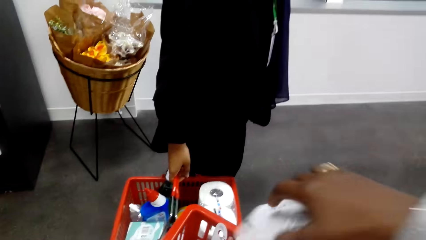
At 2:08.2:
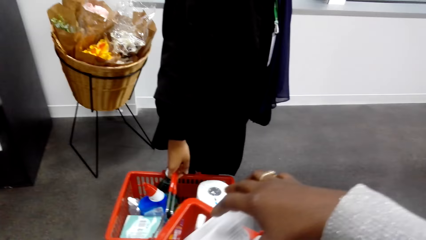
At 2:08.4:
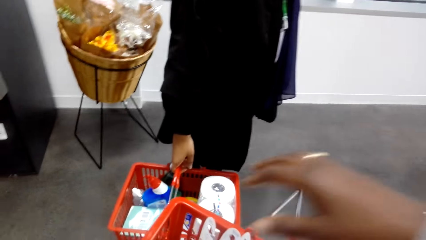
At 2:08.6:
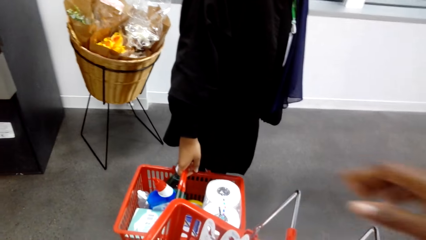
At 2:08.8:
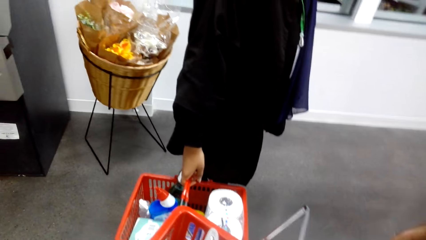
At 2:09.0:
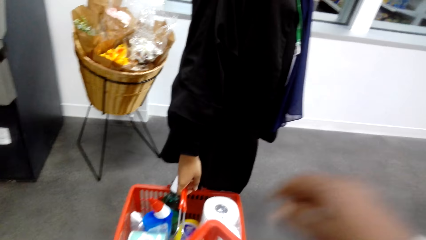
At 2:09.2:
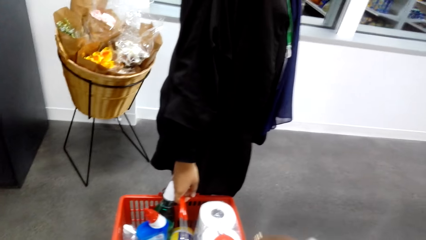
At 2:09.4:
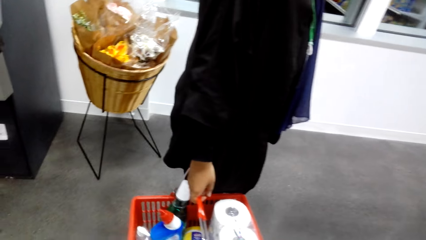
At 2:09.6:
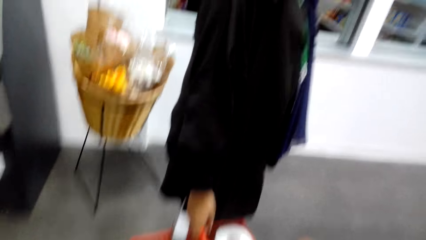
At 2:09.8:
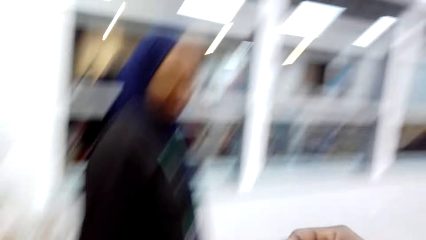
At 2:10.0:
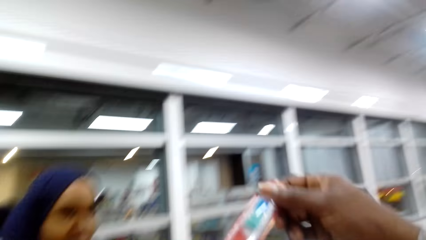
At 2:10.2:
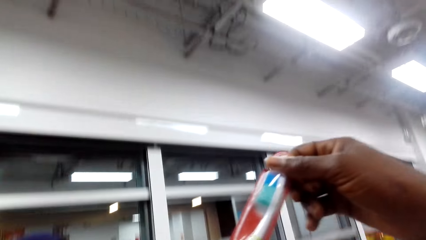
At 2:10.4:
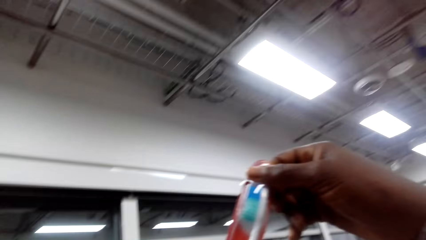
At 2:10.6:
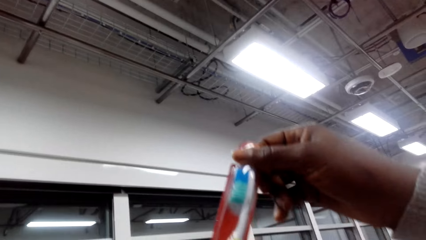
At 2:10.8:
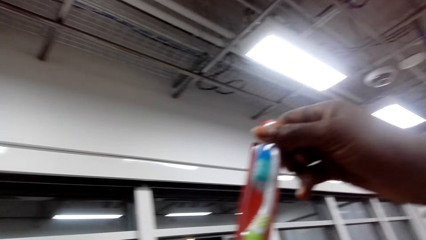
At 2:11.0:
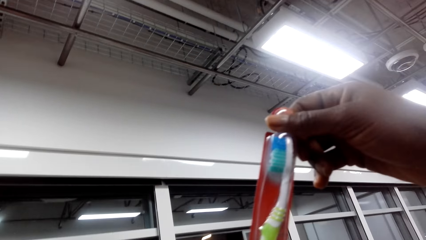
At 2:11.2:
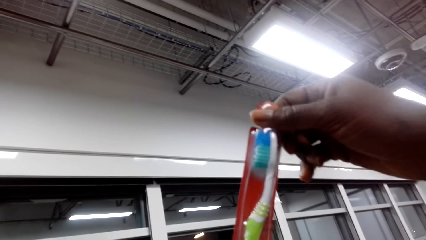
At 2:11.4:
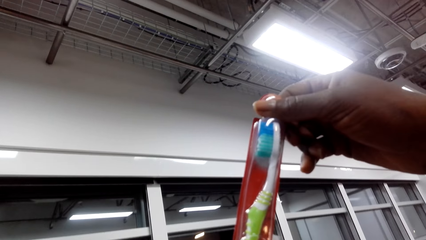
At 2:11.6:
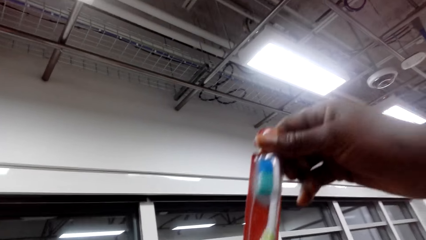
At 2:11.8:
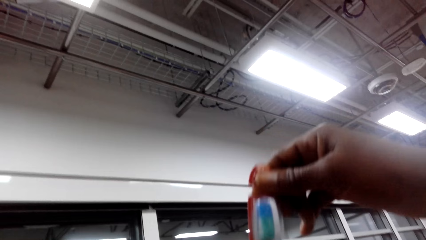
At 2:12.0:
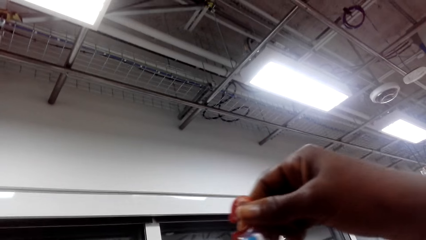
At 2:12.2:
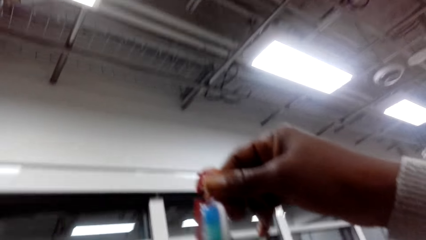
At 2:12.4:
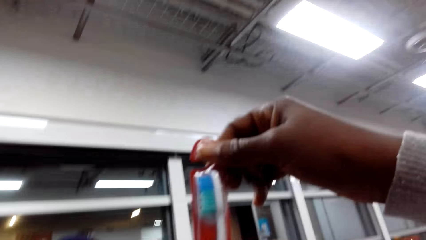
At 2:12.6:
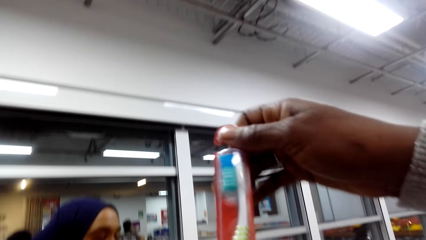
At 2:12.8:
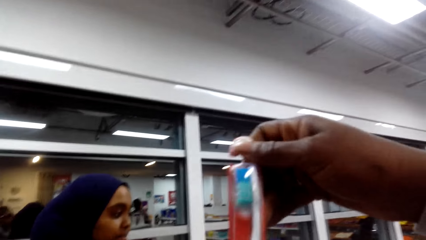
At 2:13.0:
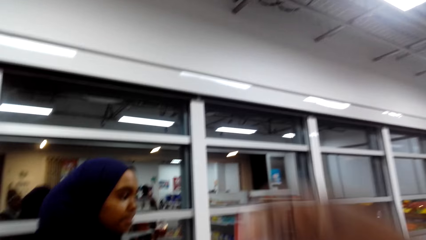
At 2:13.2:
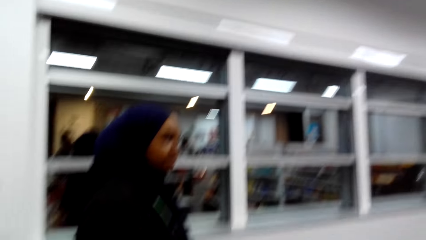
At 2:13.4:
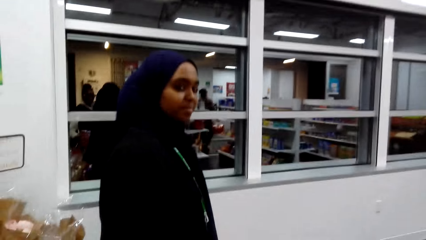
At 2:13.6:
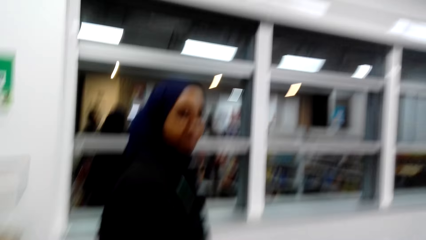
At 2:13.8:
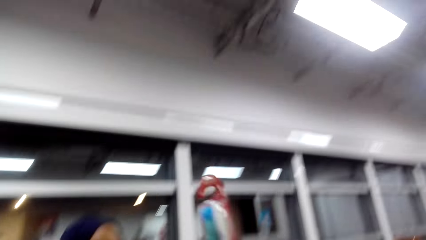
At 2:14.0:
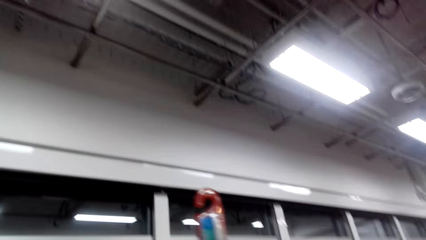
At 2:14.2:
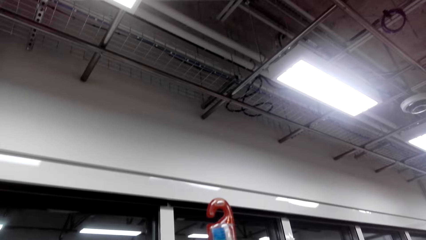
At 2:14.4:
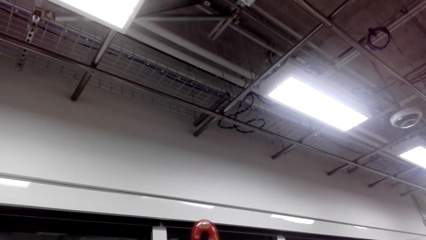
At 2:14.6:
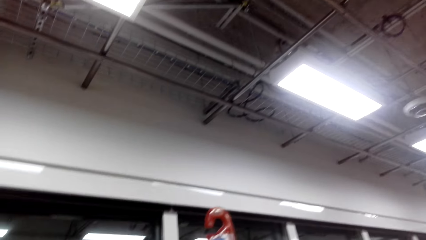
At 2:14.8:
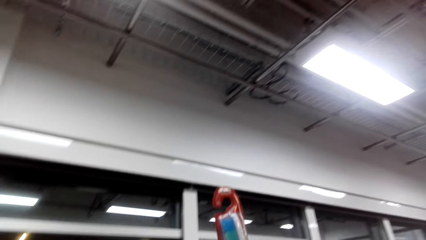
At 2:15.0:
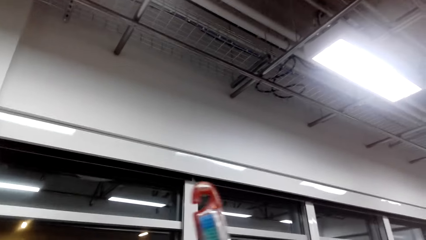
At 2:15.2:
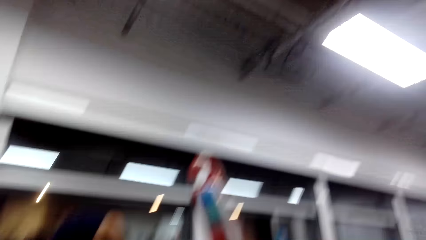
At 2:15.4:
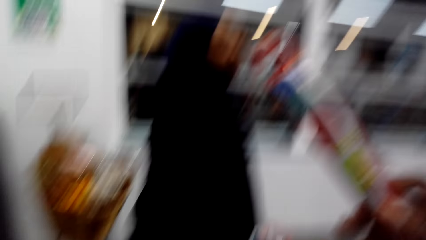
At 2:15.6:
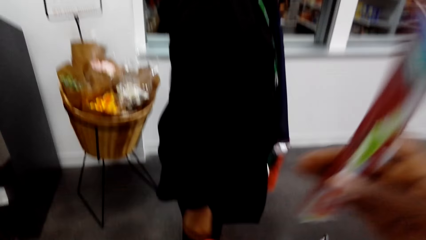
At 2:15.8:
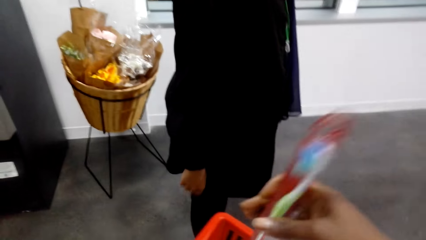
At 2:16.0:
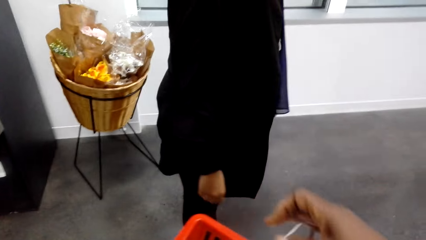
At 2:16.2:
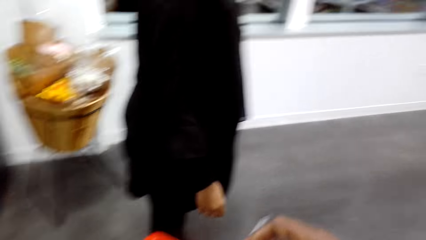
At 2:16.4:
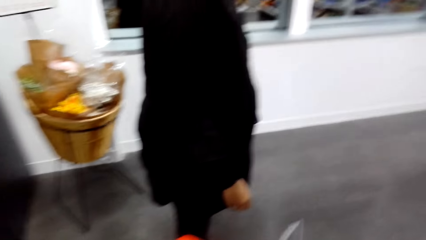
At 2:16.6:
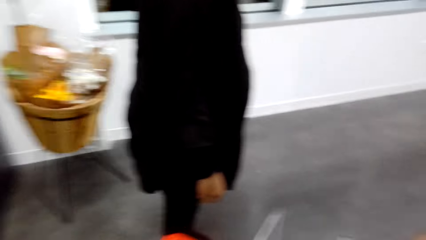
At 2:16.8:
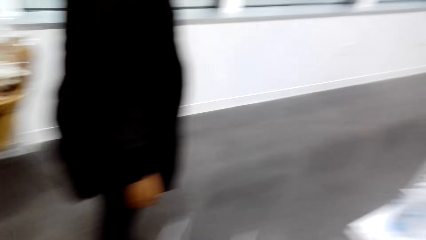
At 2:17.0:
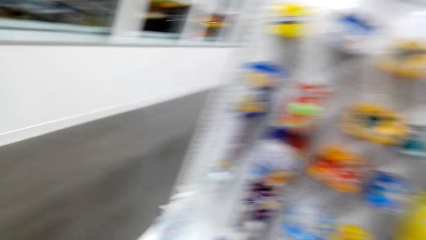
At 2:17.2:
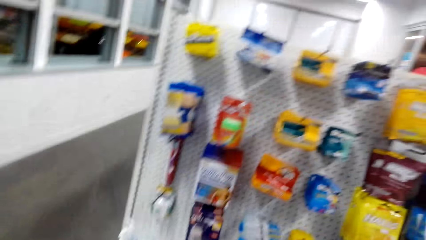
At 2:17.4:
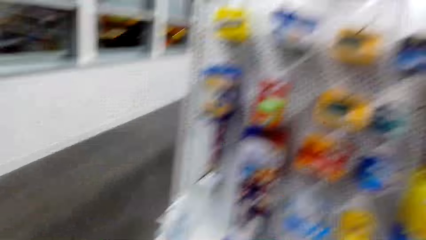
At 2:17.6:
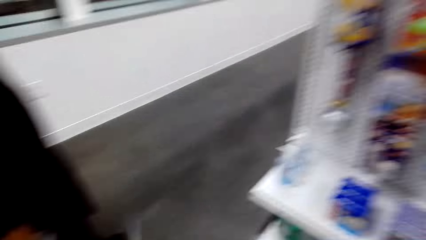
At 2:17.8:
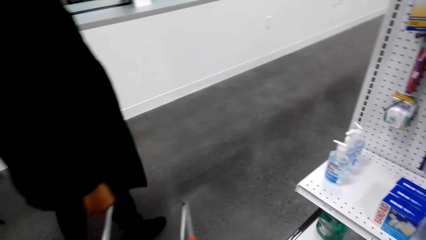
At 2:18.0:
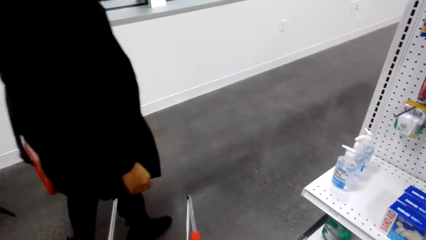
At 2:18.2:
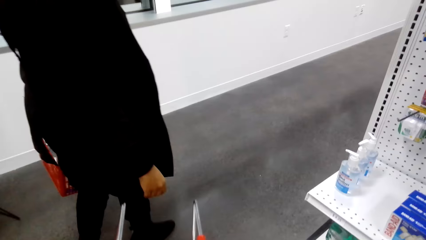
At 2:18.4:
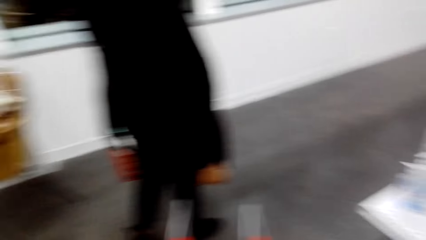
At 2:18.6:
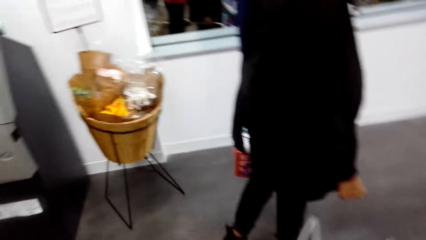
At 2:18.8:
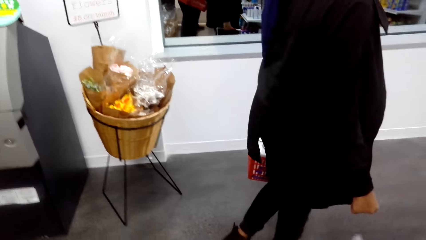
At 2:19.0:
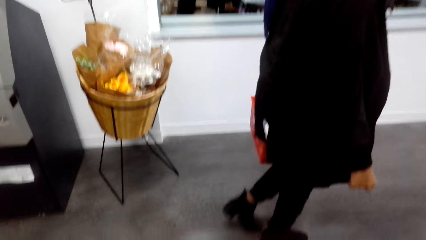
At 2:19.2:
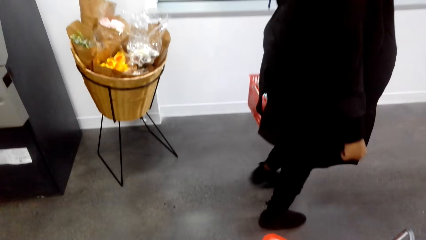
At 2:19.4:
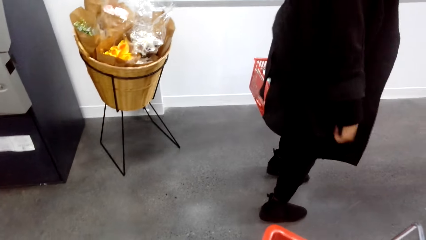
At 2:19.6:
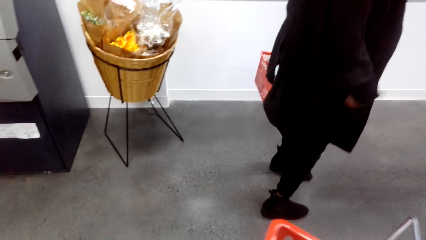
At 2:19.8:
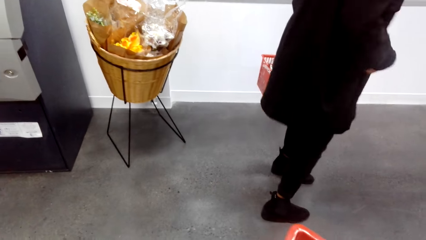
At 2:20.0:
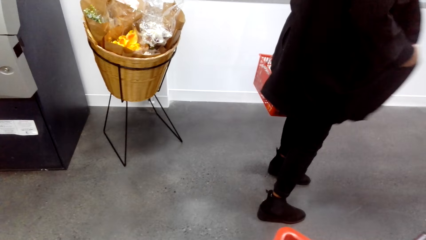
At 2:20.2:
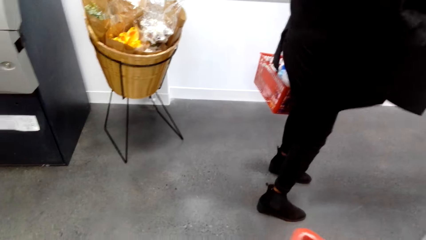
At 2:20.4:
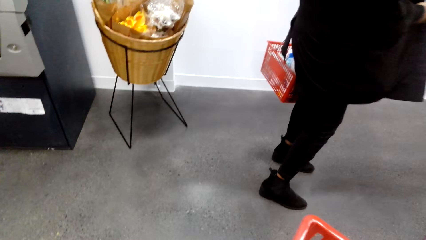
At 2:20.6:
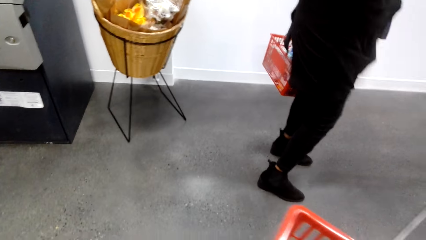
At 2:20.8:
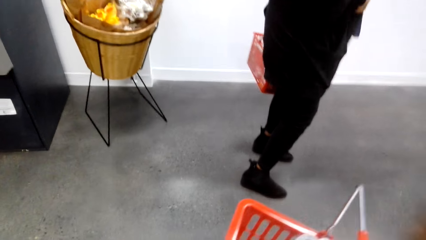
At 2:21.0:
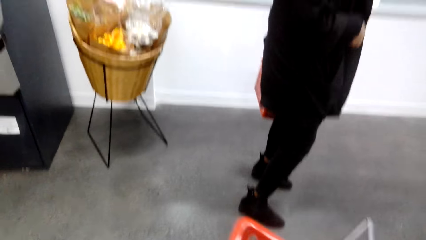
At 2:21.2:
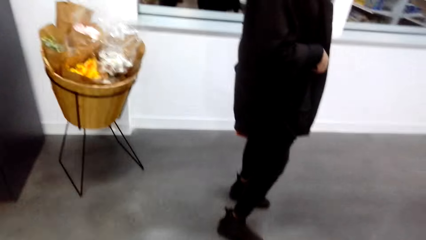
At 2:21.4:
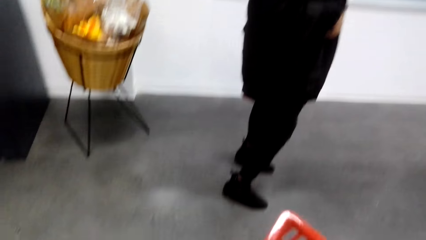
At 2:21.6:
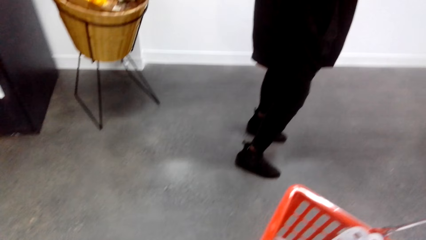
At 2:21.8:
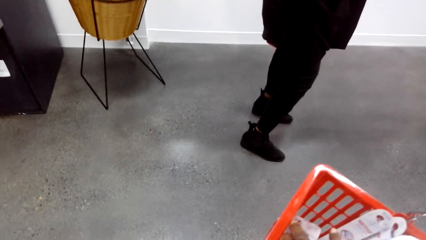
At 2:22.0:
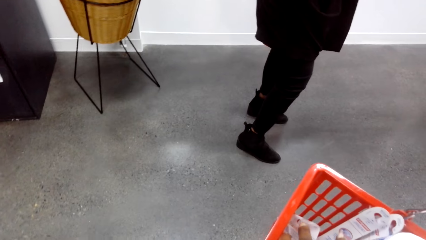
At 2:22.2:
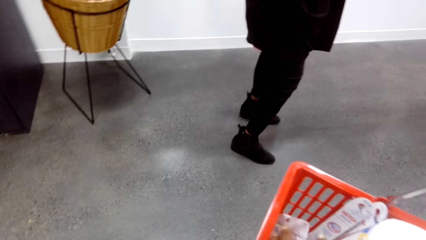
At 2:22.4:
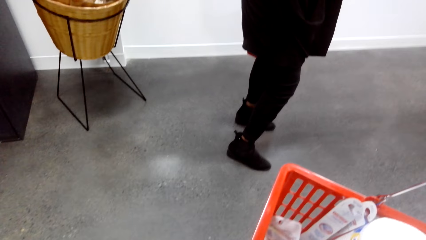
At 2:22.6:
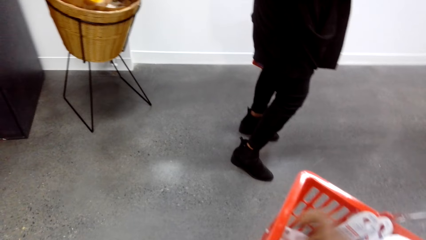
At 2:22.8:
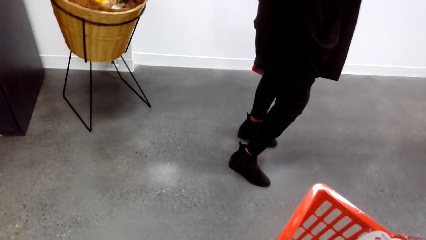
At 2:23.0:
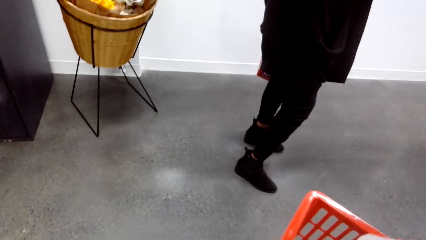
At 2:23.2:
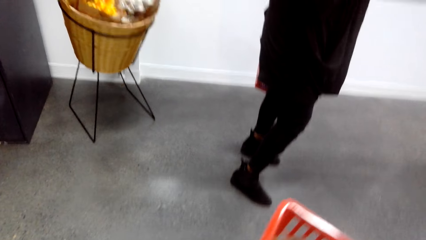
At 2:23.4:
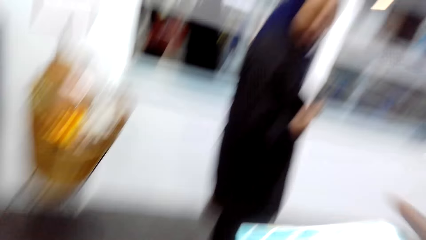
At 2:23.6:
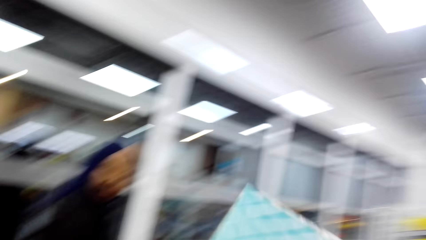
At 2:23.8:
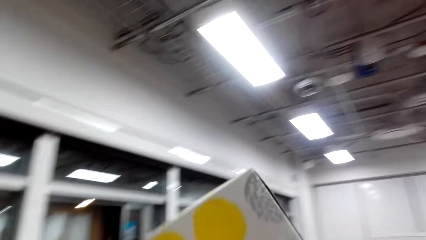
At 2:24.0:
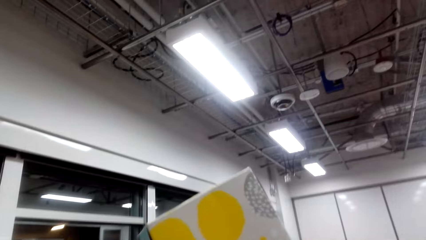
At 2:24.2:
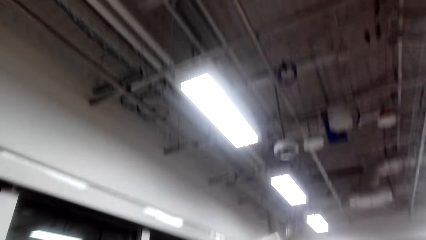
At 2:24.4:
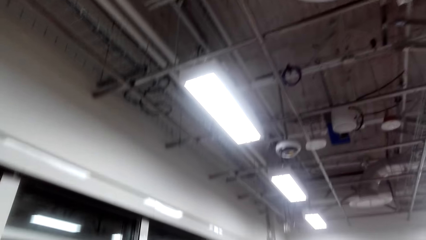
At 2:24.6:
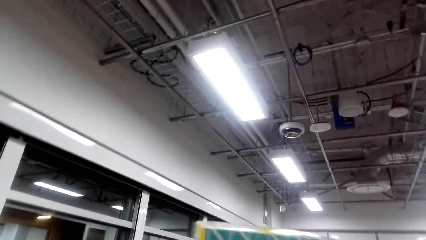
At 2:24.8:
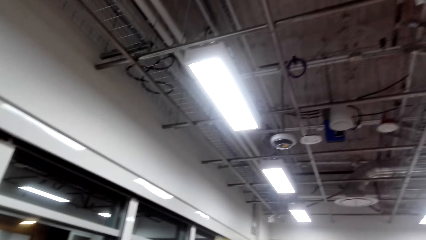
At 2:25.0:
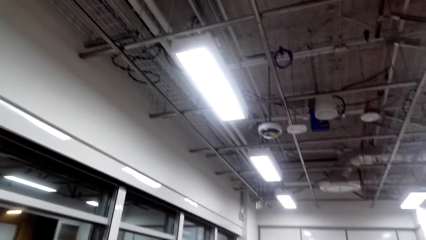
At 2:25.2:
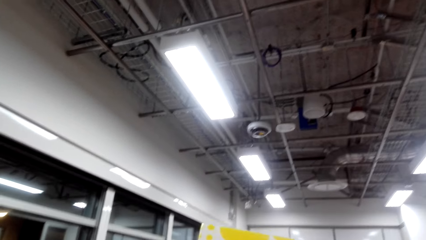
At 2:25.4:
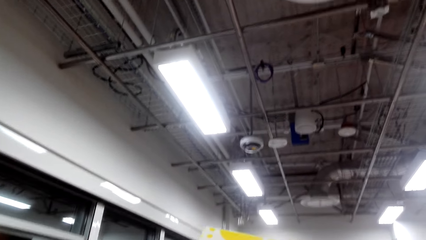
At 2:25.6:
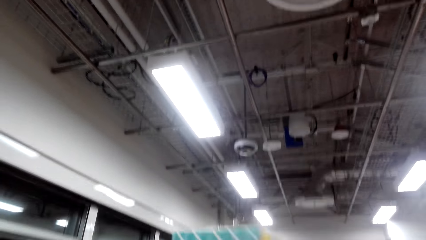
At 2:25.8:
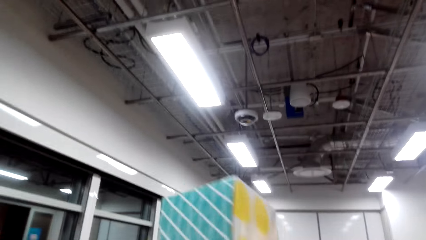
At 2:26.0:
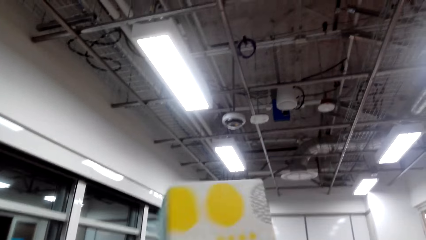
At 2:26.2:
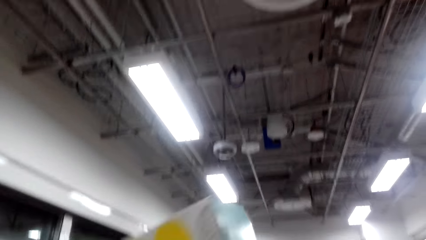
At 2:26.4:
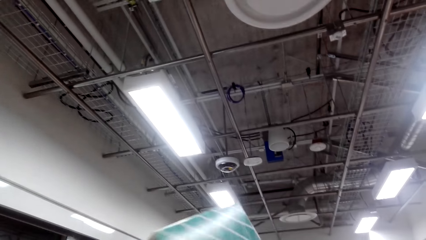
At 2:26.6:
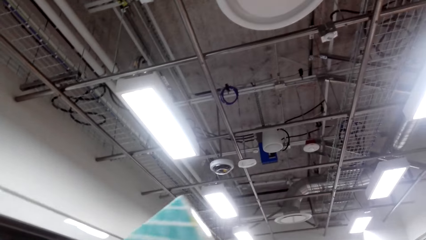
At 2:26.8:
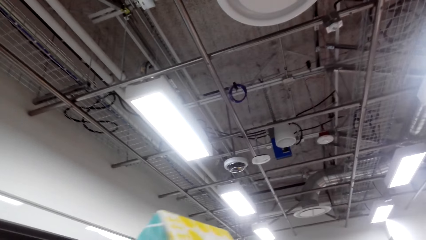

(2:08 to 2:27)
The camera wearer puts something to the shopping tray. They pick up a toothbrush. They raise the toothbrush. They put the toothbrush to the shopping tray. A lady puts the hand in the pocket. The camera wearer picks boxes of tissue. They lift up the tissues.
